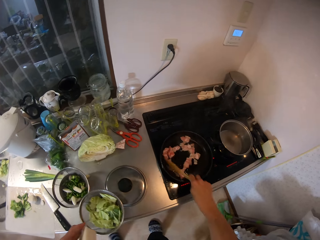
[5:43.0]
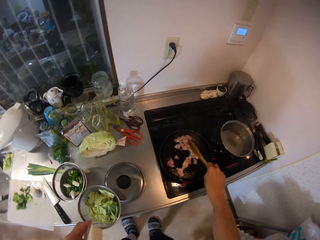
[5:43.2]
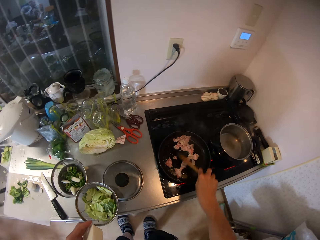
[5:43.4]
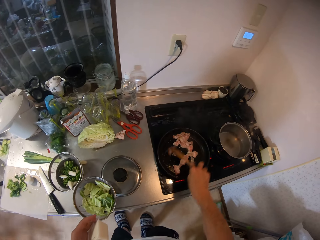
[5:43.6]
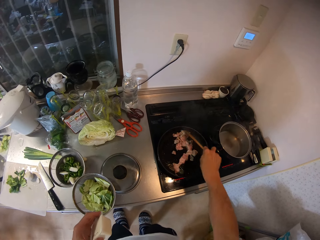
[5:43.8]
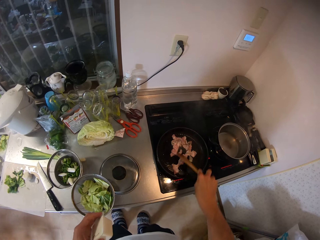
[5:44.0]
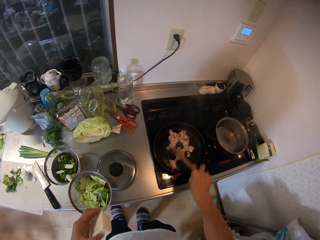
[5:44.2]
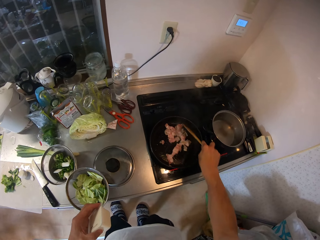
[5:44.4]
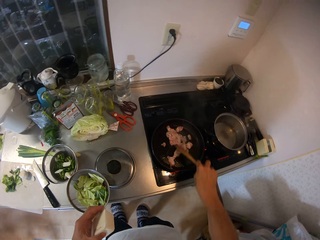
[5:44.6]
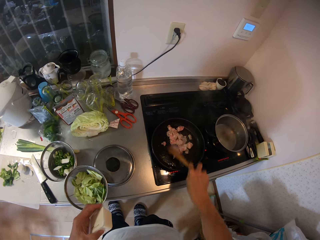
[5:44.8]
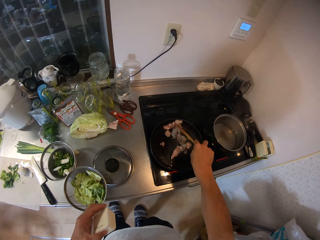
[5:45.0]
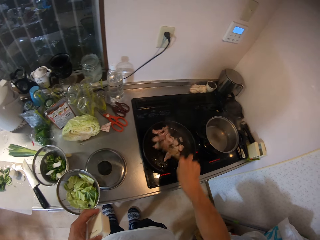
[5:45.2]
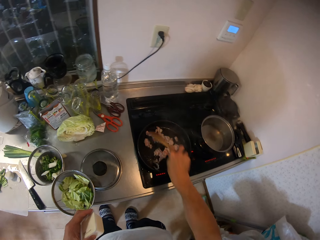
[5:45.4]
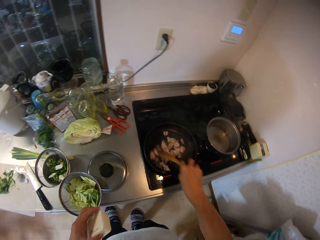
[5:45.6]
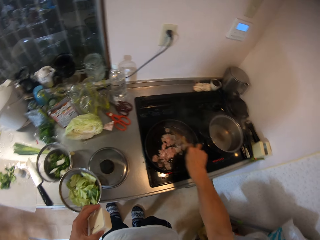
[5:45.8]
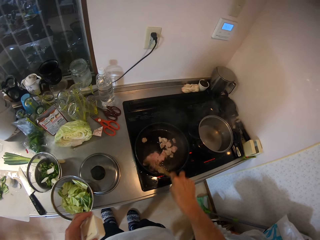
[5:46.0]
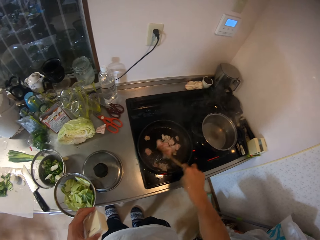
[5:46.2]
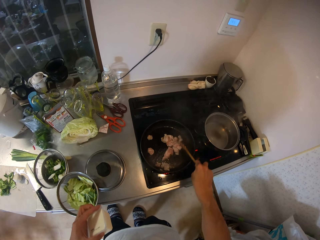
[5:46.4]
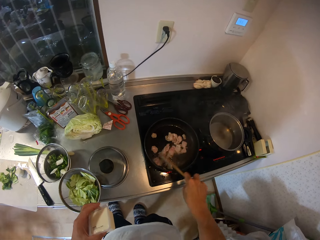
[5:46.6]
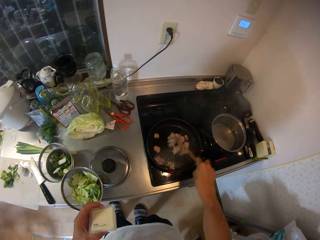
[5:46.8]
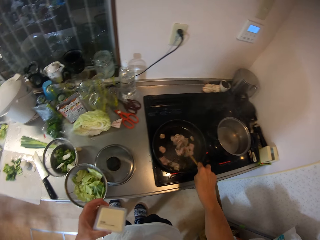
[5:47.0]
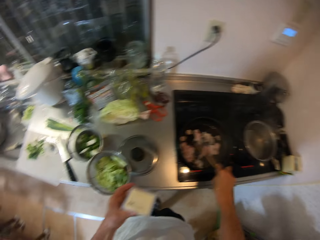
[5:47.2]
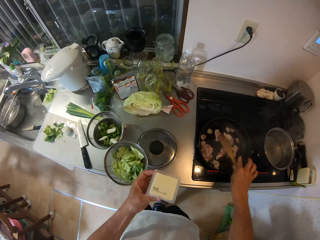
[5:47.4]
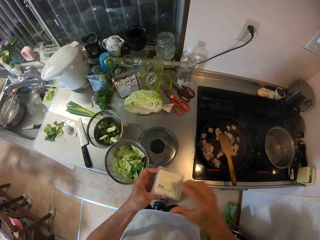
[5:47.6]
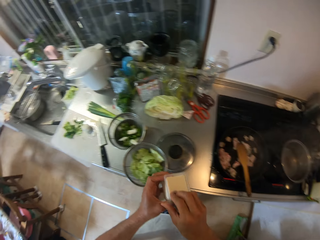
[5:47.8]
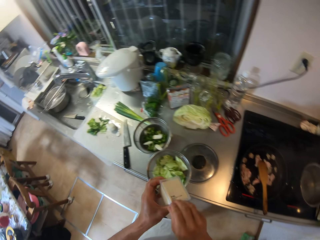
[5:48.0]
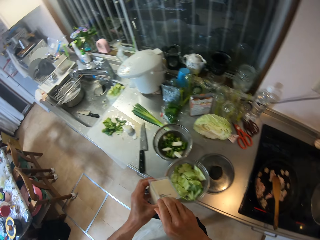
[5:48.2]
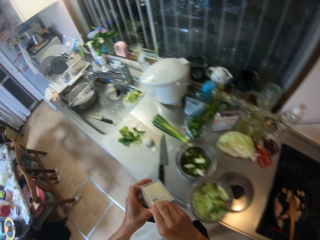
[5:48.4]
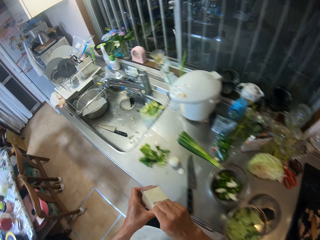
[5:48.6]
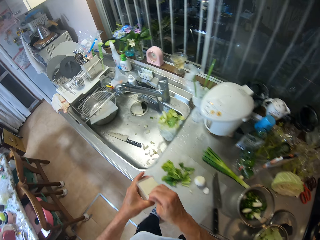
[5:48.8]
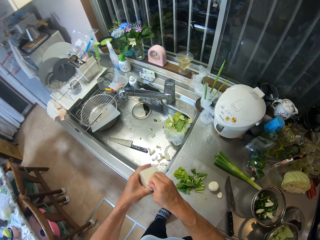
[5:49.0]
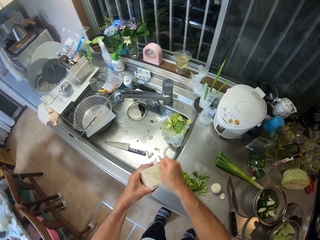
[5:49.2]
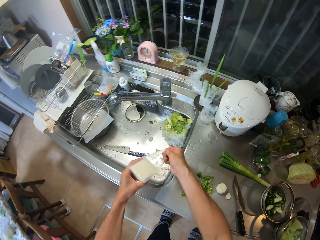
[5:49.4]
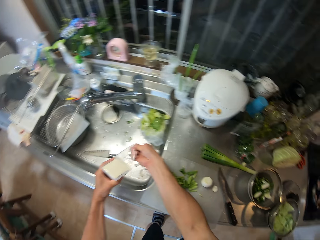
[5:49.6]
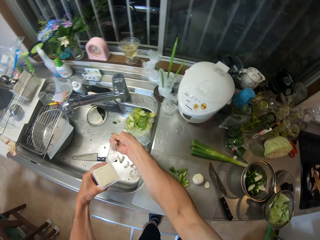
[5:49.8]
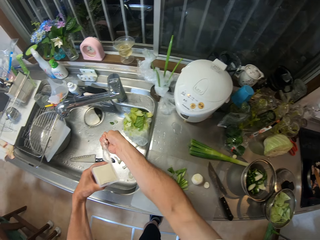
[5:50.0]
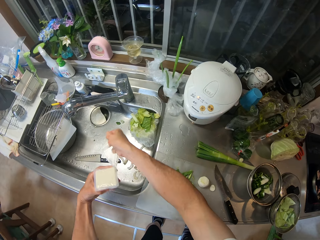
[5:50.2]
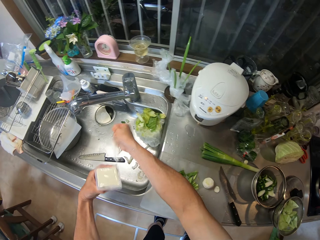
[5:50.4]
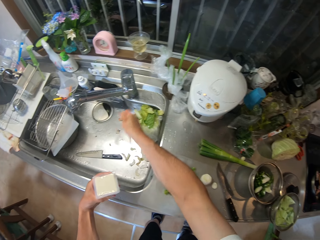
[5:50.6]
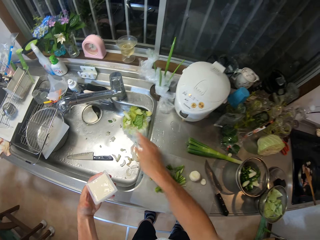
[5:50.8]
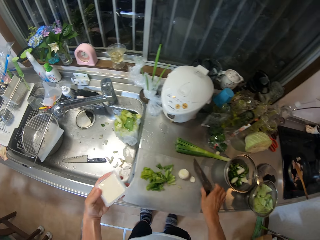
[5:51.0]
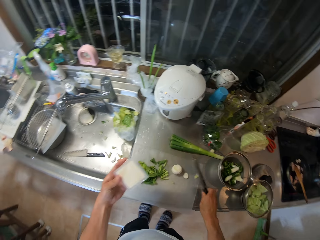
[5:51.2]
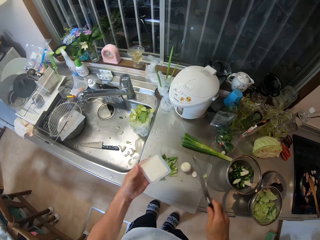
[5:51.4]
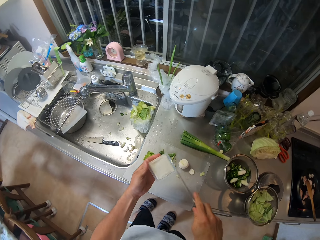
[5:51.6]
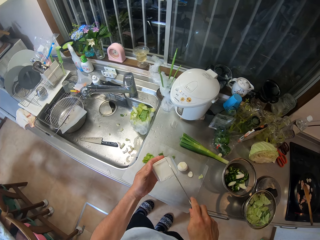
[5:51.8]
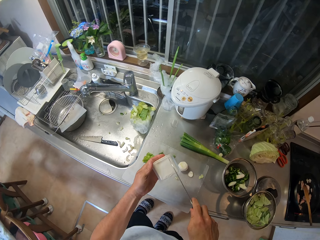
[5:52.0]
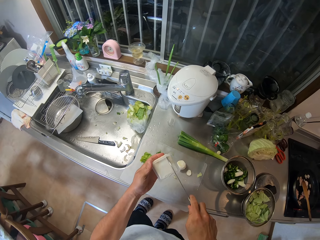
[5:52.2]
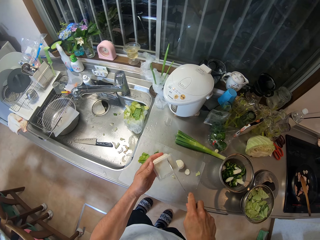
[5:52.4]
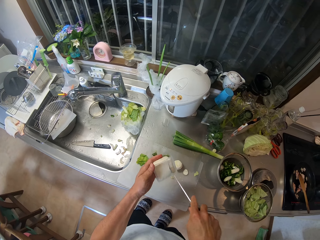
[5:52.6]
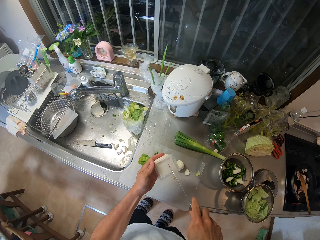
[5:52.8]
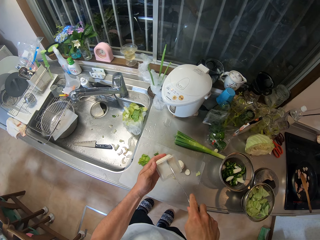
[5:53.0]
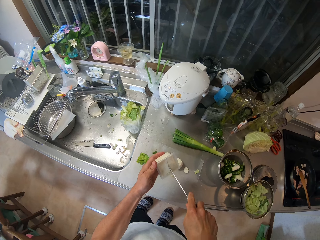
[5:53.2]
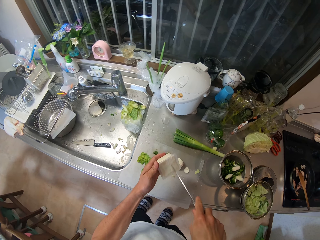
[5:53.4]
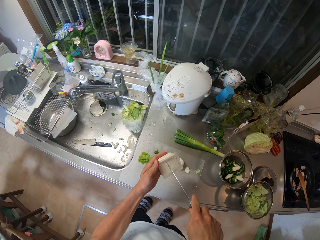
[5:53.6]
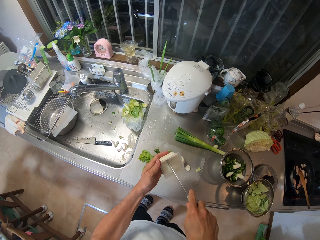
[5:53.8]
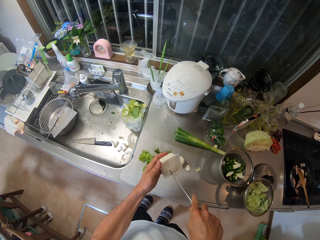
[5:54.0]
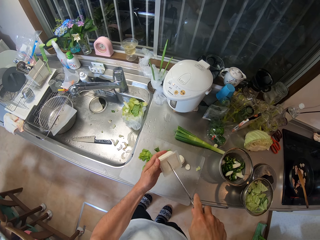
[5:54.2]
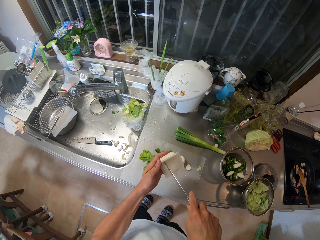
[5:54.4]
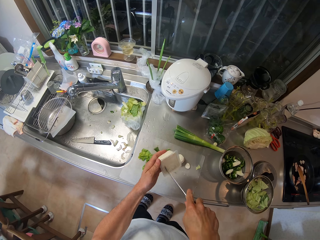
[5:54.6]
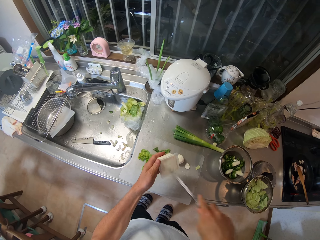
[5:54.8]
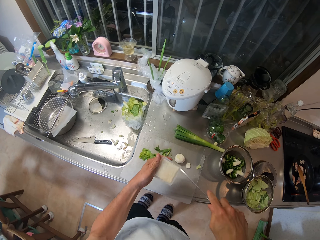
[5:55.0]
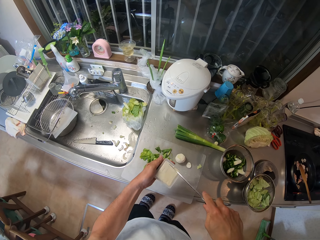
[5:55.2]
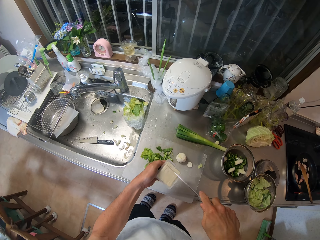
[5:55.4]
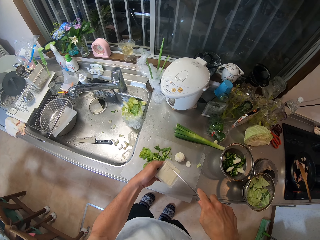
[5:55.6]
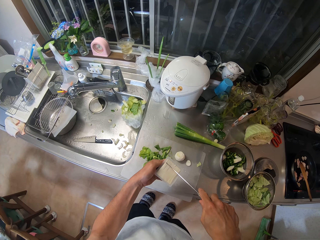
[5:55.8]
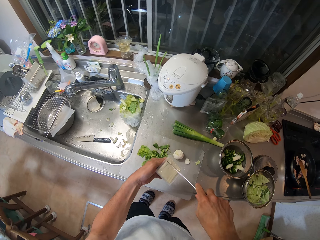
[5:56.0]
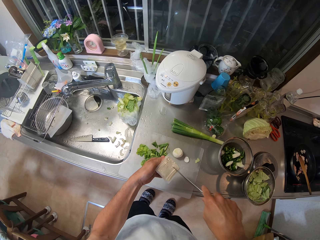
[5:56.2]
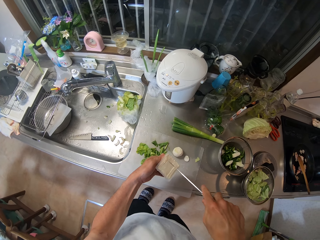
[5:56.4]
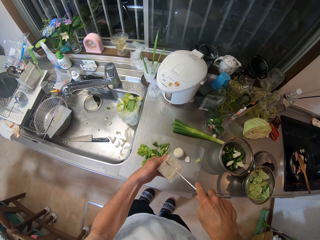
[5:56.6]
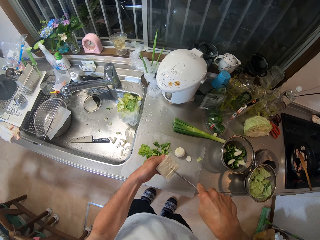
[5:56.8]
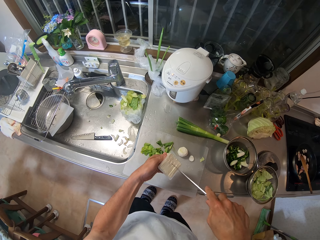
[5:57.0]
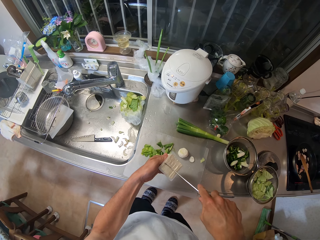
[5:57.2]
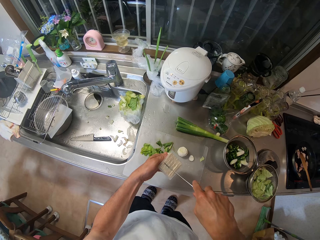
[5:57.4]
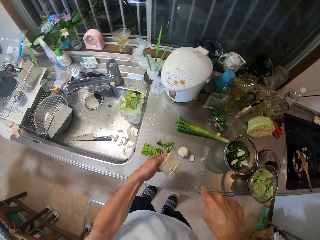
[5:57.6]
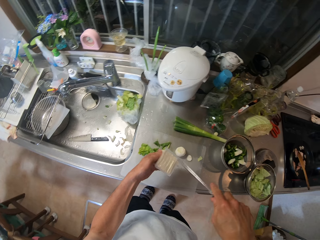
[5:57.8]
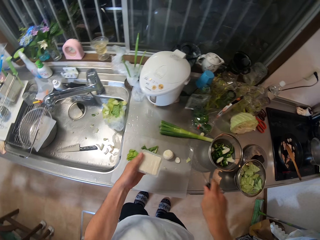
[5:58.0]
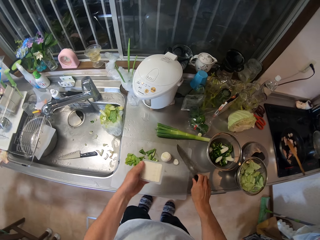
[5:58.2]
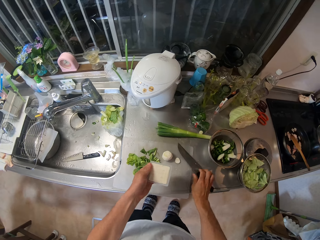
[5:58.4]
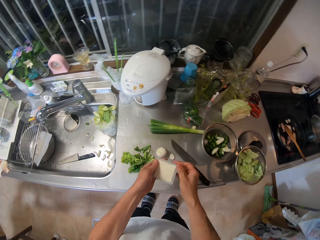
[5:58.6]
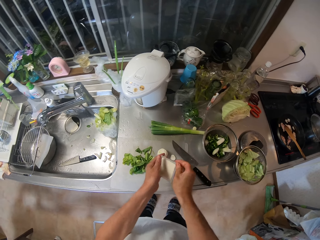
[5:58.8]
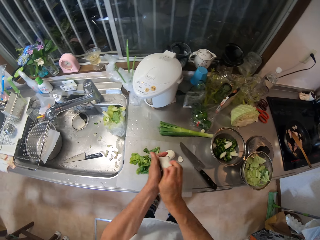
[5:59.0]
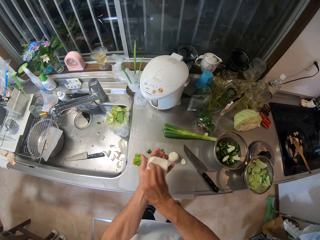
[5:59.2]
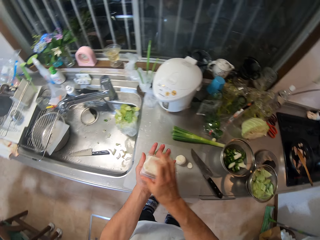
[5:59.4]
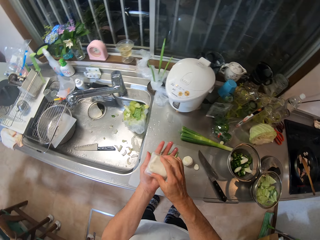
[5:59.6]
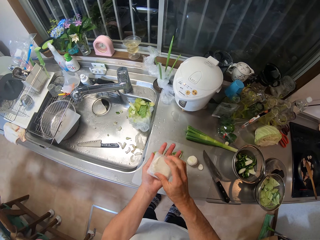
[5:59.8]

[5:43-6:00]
The camera wearer opens the pack of margarine with his right hand. He throws the polythene pack into the sink with his right hand. He picks up a knife from the cutting board with his right hand. He slices the margarine into pieces with the knife in his right hand. He drops the knife on the cutting board with his right hand. He pours the margarine from the pack into his left hand.

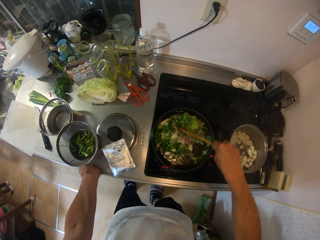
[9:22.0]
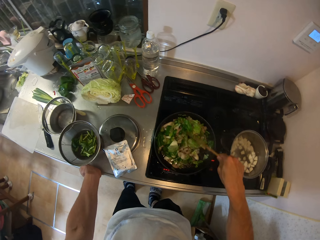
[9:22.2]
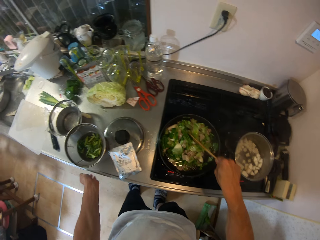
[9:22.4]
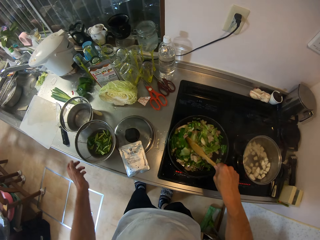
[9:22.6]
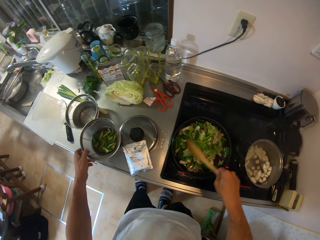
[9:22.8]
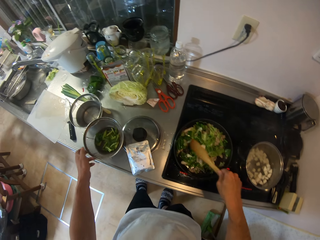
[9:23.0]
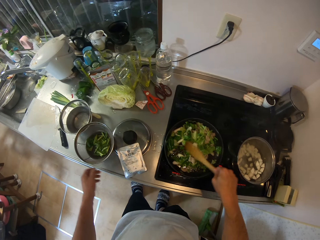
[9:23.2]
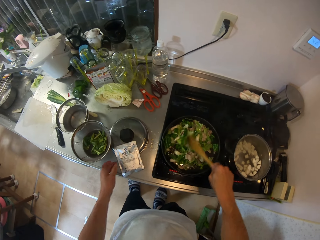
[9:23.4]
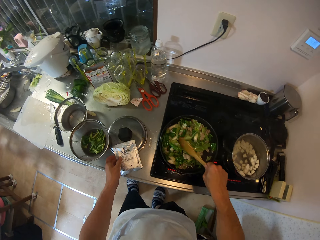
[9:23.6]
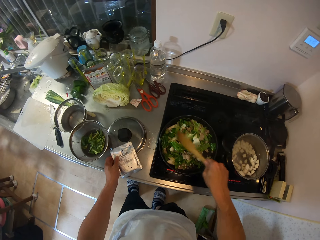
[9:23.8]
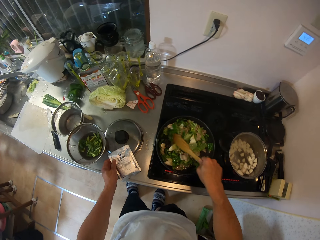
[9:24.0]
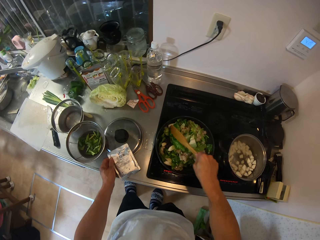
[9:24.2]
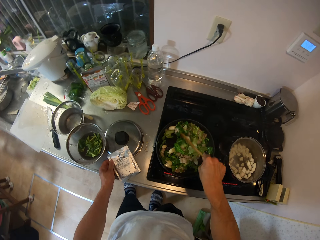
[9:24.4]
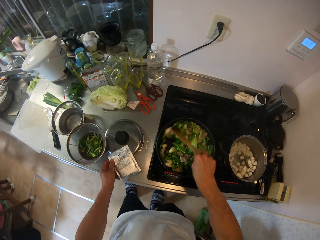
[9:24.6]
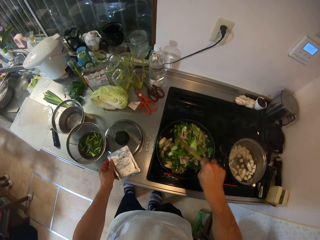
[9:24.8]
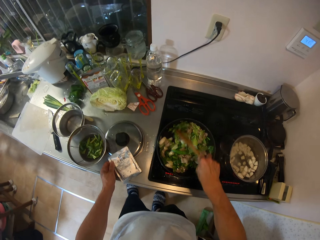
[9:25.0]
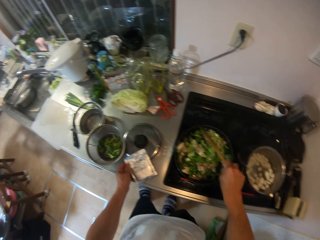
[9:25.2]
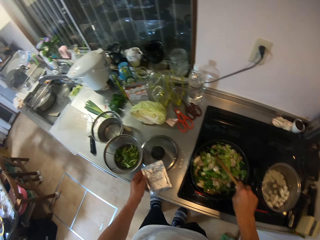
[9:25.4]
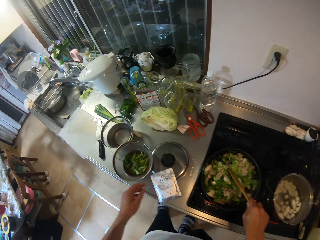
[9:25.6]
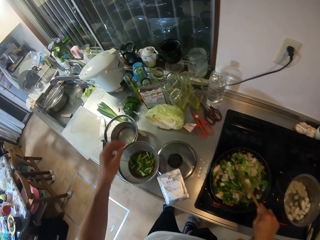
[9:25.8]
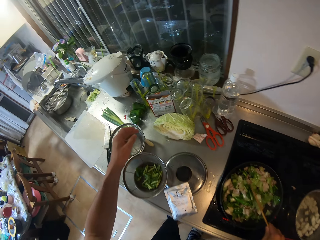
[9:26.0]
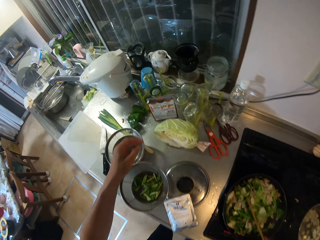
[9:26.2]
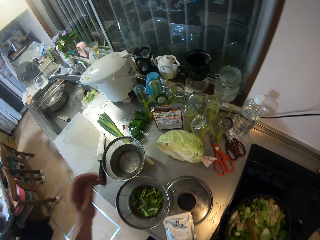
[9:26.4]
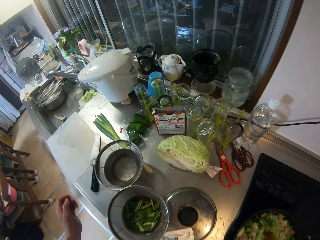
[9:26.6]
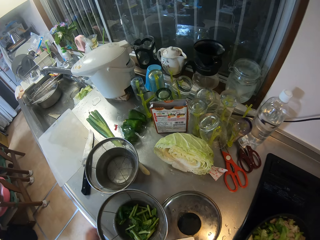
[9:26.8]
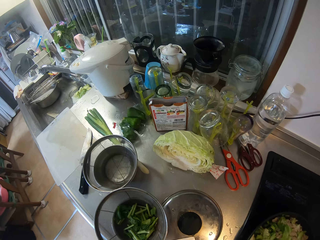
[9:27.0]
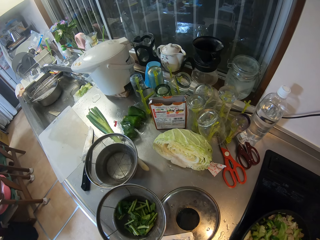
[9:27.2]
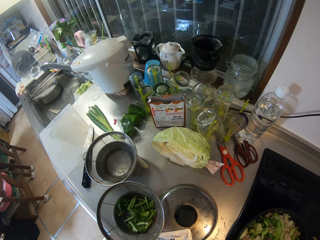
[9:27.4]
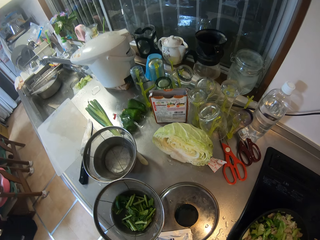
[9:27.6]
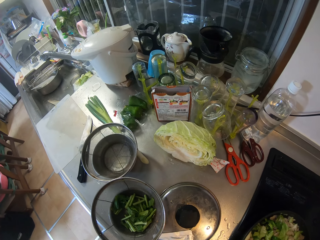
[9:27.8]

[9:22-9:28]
The camera wearer touches the sachet of paste on the table with her left hand. She moves a packet with the other hand. She moves a hand.
